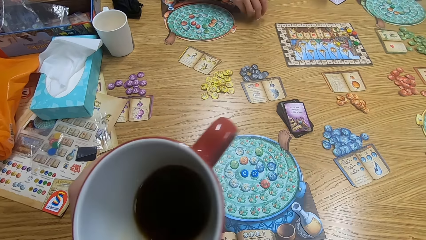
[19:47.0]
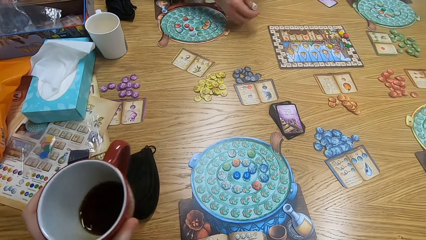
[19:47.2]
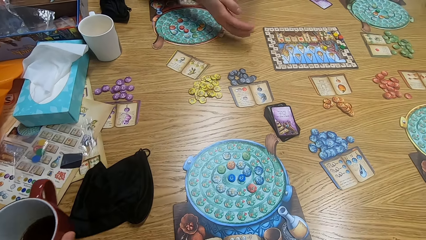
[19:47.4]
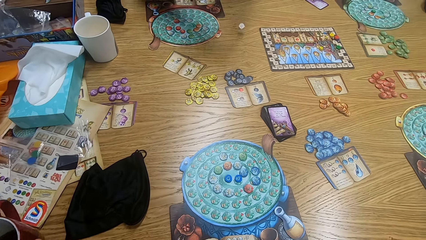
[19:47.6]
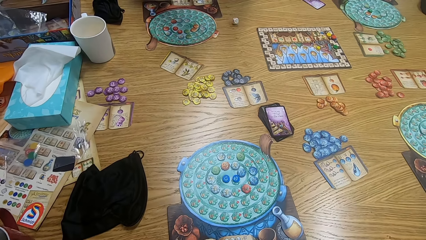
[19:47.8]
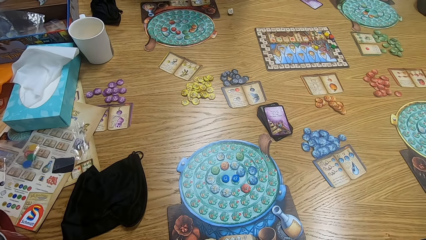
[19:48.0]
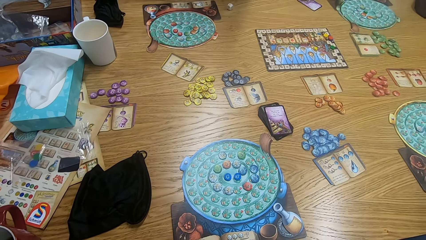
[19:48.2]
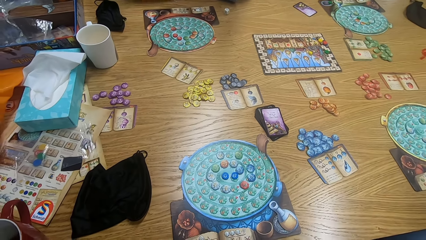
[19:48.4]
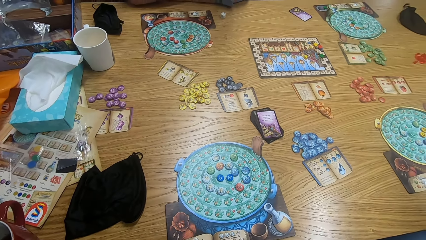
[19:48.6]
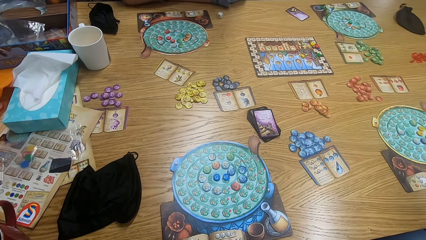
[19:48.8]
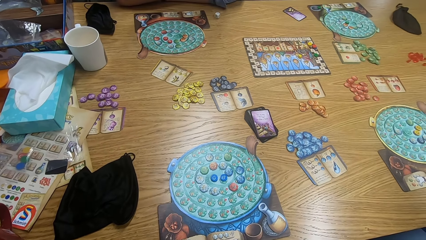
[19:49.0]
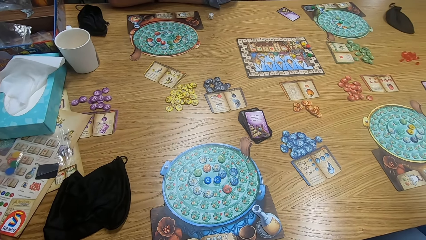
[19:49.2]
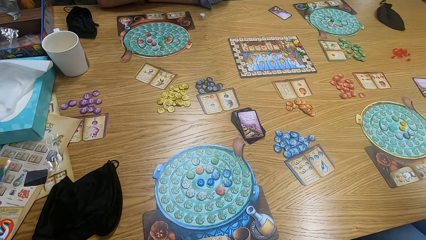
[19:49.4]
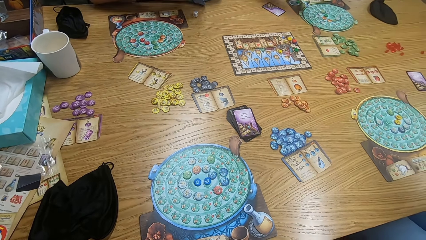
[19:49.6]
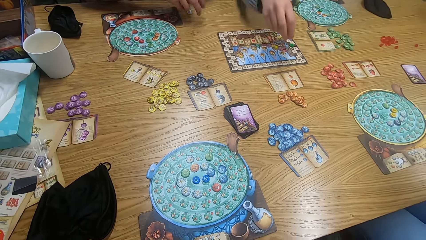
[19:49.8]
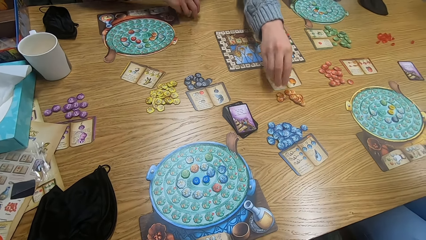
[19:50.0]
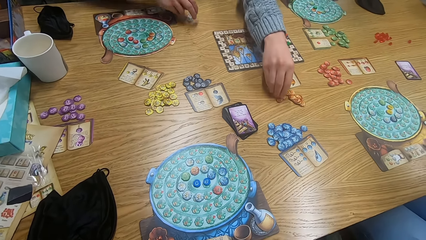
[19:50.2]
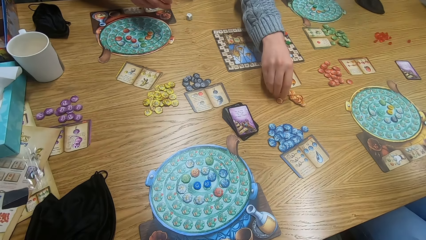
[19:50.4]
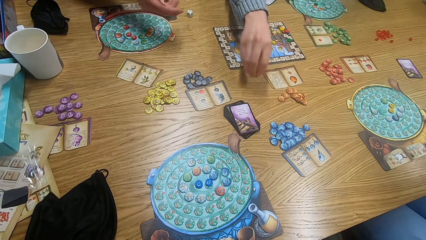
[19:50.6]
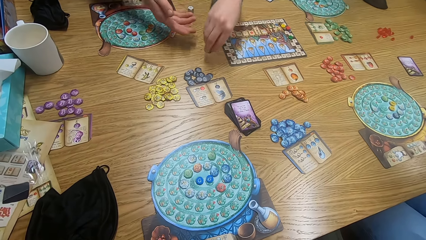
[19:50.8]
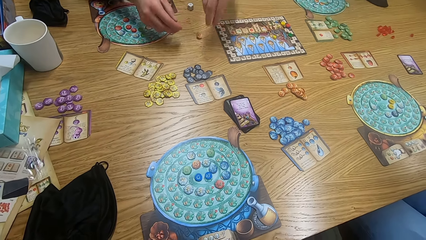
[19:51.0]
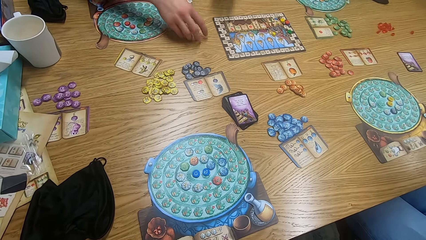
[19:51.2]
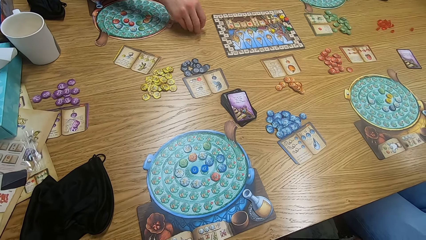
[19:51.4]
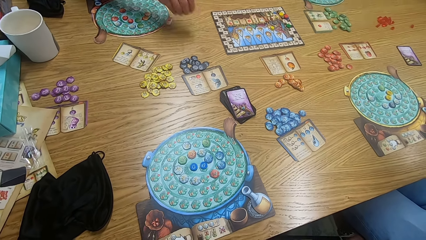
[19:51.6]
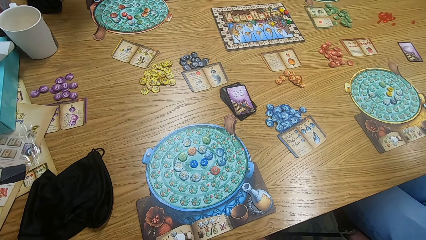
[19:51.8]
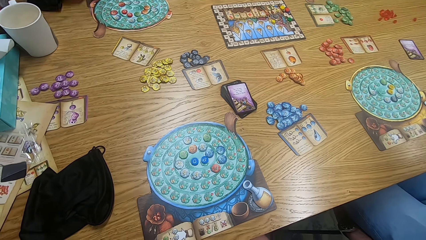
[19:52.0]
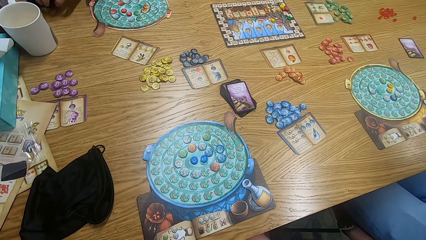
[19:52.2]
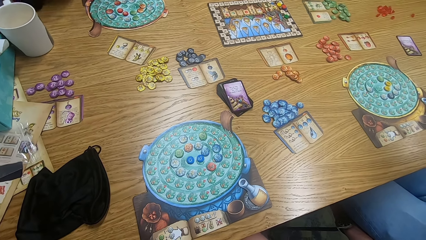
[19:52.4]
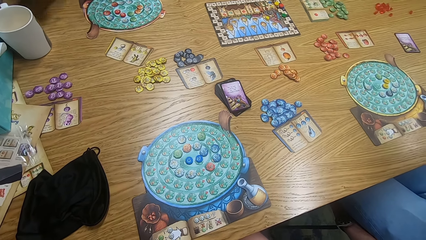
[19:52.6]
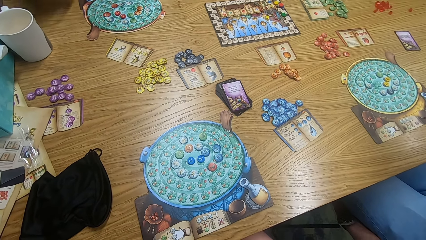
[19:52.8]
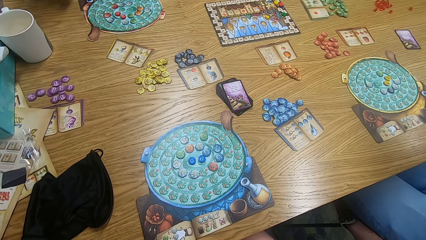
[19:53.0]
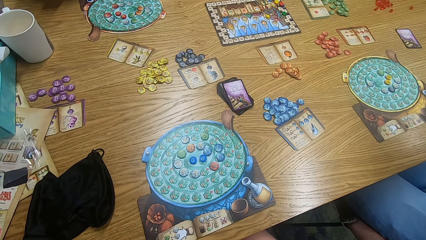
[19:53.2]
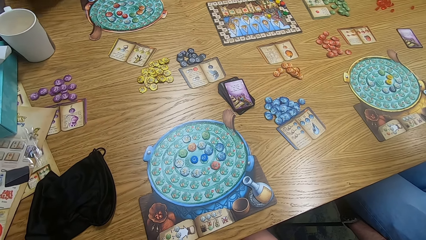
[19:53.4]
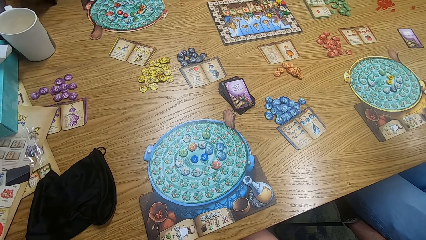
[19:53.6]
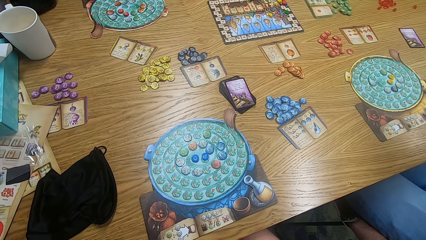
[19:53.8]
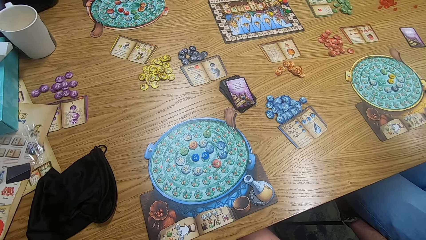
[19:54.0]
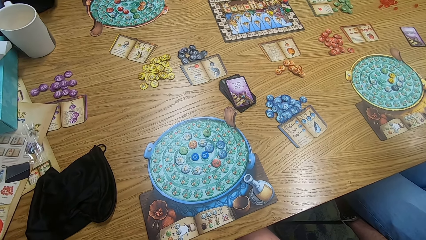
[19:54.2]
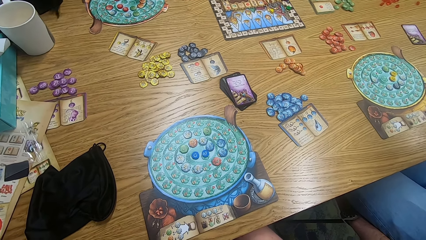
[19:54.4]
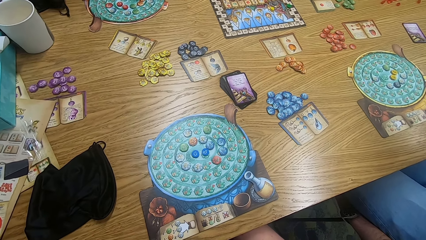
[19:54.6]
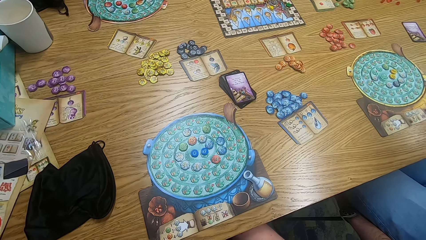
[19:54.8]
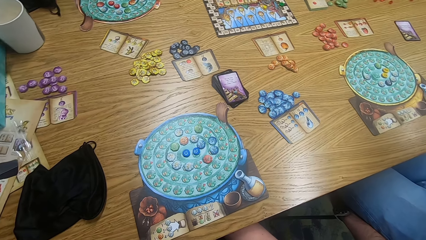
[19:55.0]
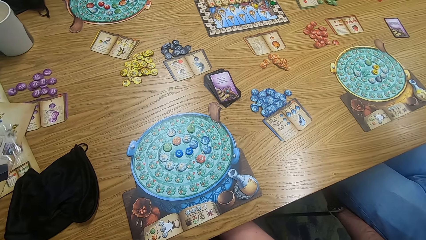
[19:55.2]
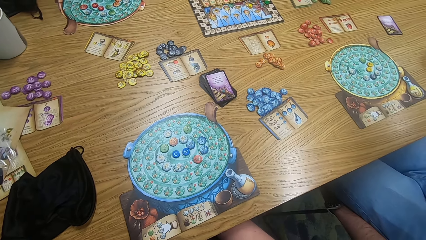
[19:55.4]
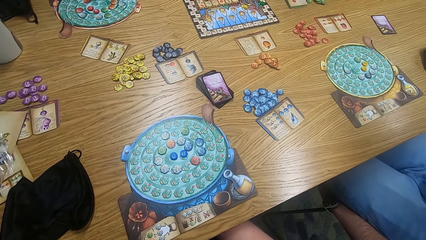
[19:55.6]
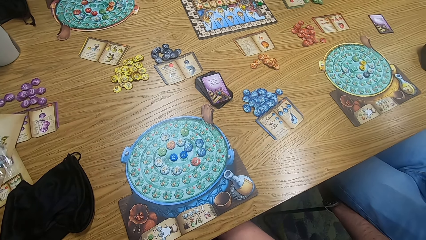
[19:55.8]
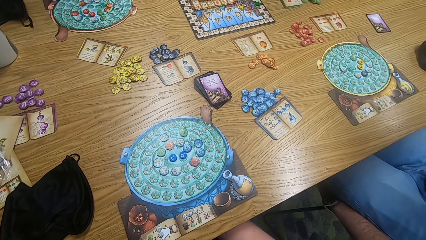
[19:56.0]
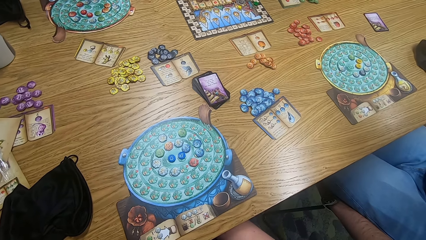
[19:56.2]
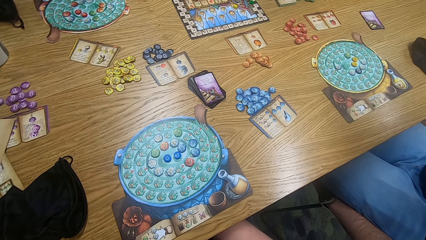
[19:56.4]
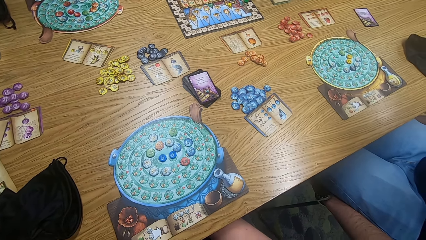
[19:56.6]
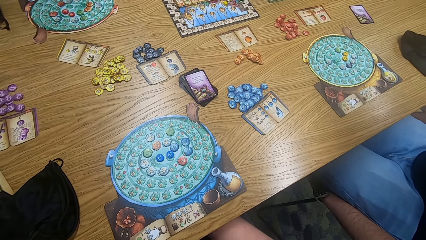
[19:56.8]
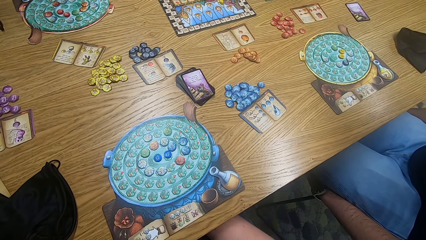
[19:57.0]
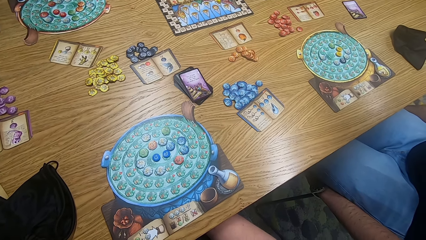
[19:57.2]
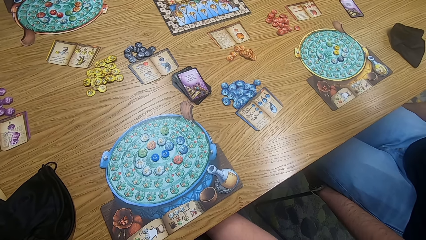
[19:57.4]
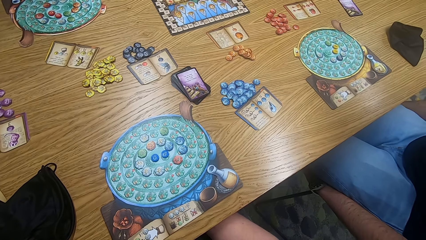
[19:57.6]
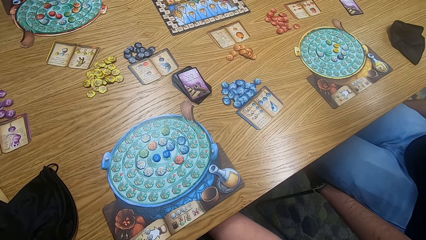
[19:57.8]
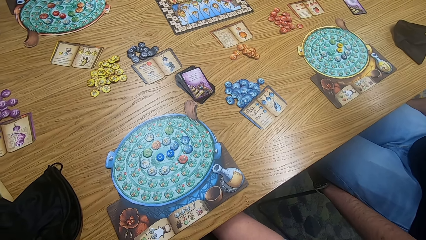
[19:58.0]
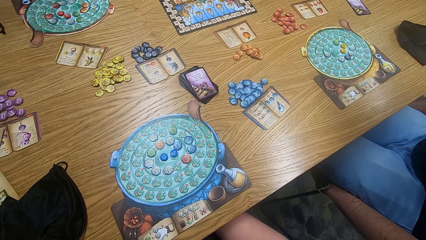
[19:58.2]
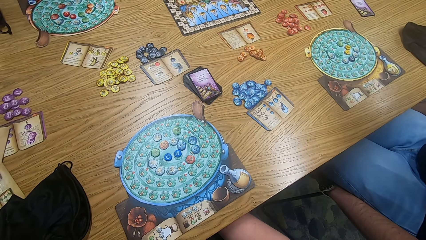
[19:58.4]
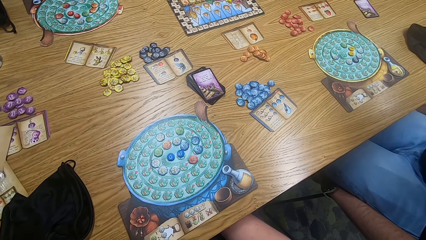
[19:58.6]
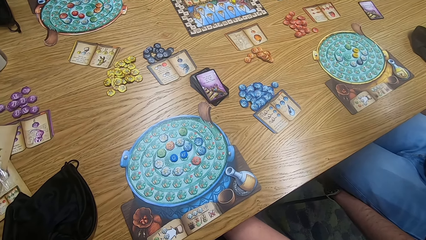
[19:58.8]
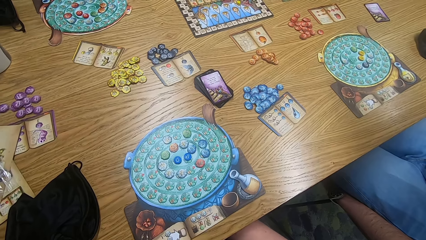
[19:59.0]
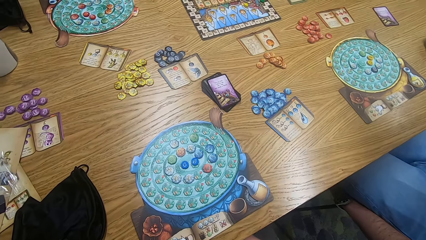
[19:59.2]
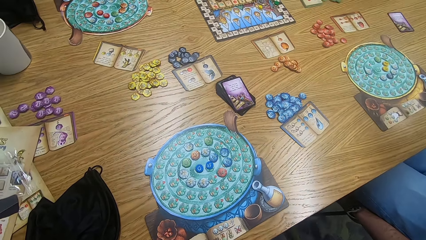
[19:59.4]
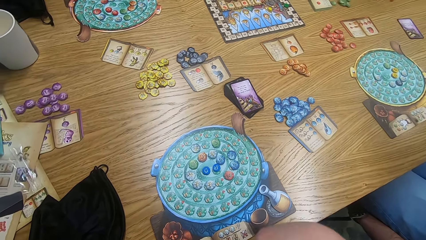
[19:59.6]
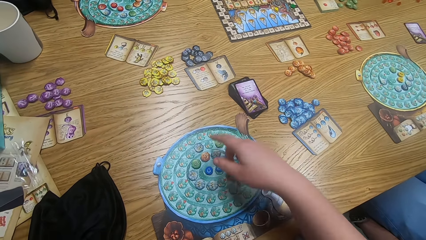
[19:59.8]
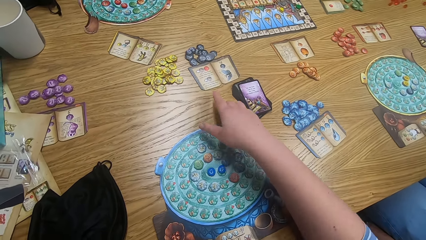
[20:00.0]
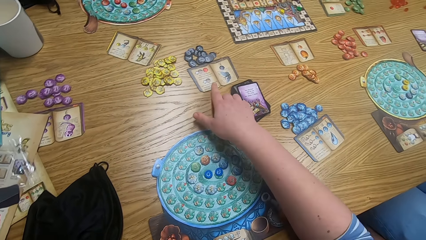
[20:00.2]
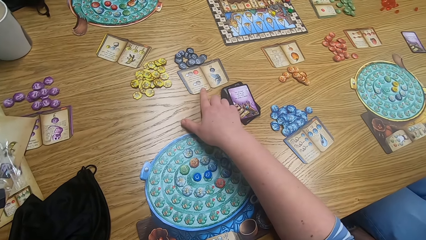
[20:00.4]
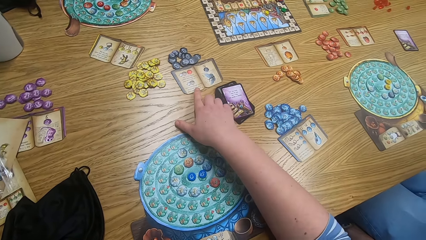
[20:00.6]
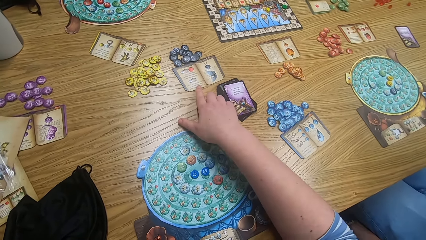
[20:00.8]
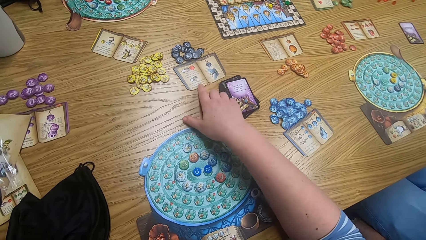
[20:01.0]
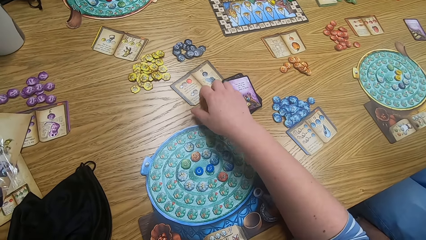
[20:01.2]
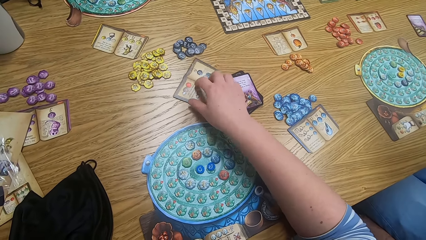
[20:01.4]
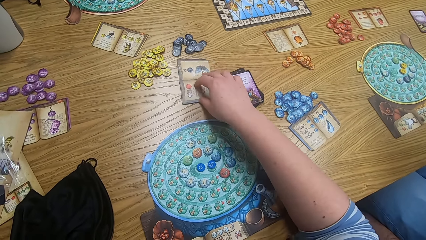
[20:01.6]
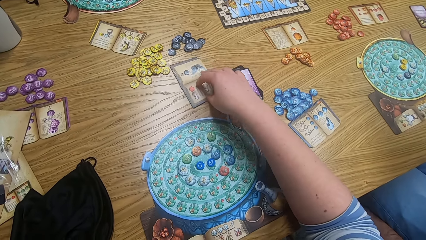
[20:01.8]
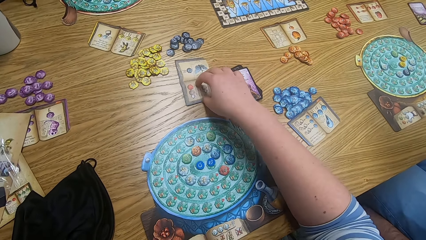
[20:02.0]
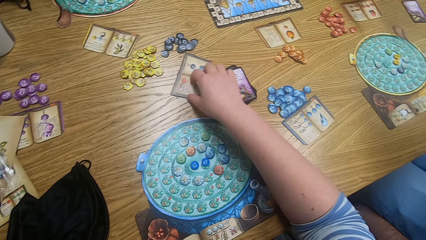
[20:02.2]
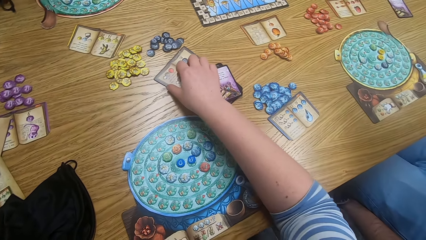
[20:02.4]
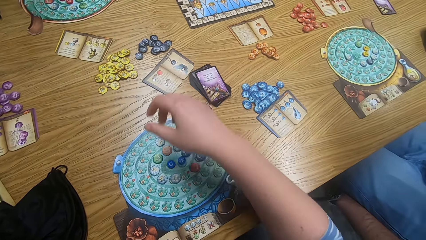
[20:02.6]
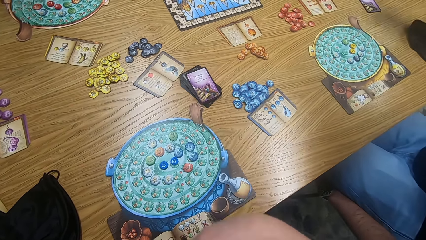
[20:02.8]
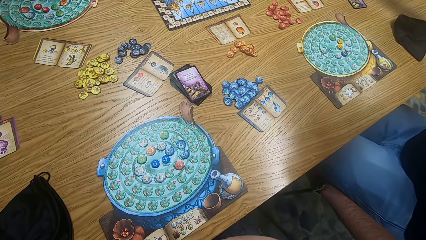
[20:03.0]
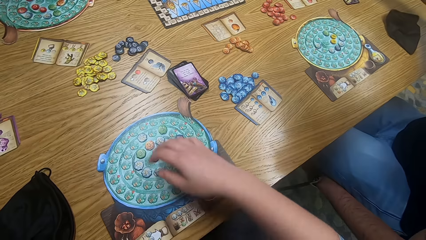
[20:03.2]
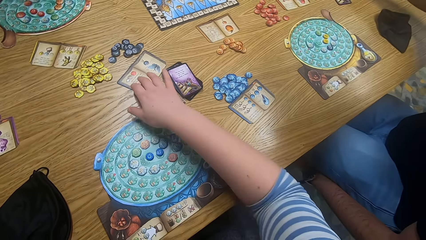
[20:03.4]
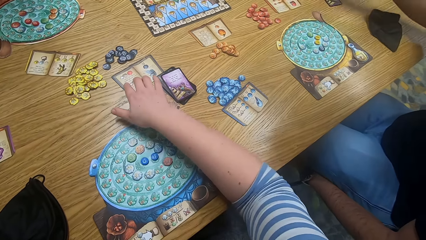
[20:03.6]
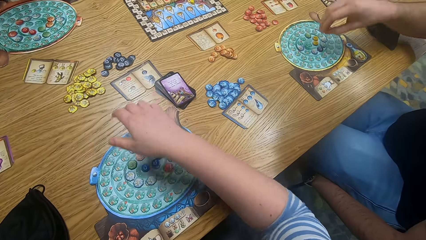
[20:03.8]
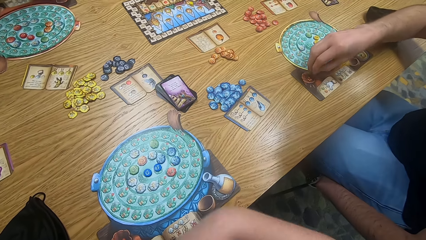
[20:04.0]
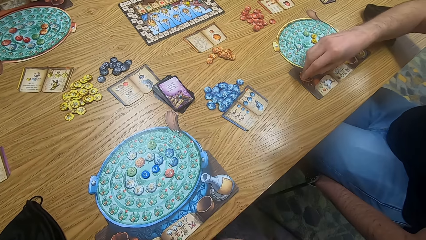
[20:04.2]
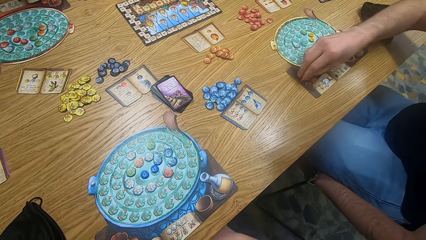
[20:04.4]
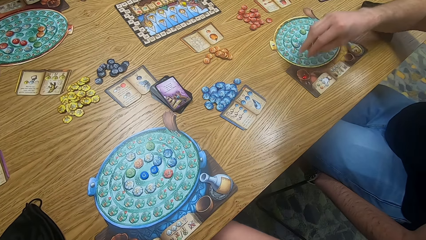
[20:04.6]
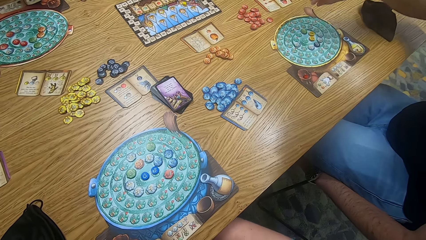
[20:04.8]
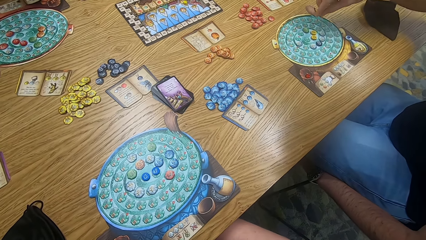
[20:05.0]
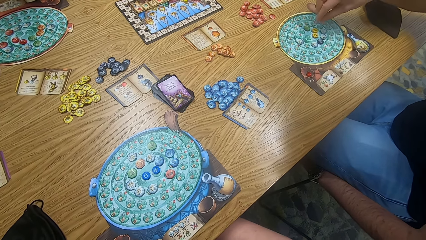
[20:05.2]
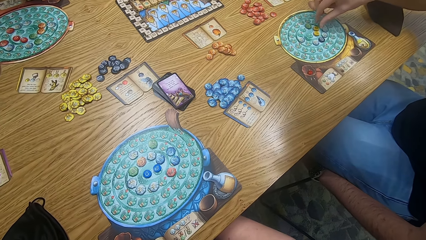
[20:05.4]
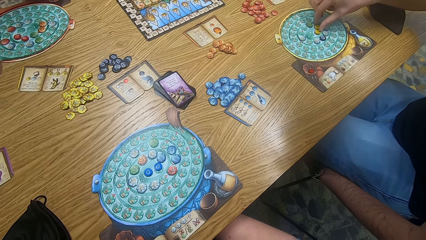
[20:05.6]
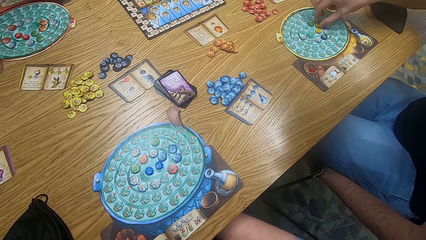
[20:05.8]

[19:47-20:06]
A man plays the game. The camera wearer holds the cup. The man plays the game. The camera wearer places the cup down. A person throws dice on the table. The camera wearer looks around. Another man plays the game. The first man plays the game. Another person picks tiles from the table. The camera wearer looks around. They look at the game board. They play the game, point on a paper on the table, and play the game. A third man plays the game. A third person puts a tile on the table.
